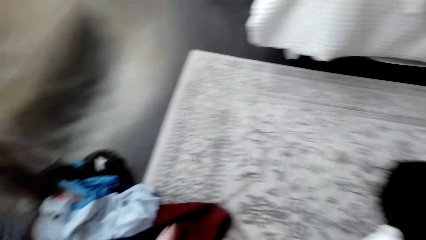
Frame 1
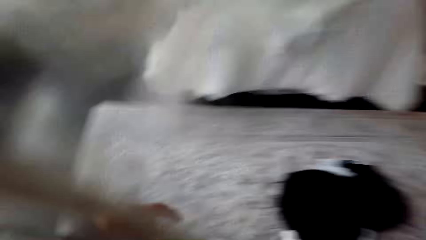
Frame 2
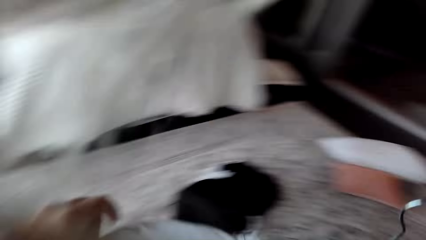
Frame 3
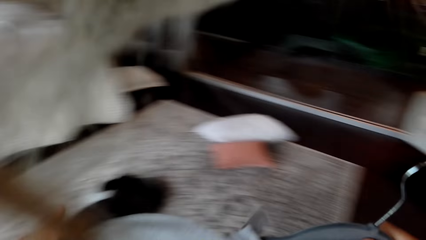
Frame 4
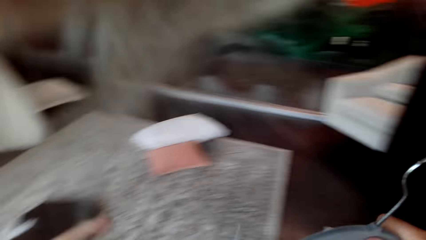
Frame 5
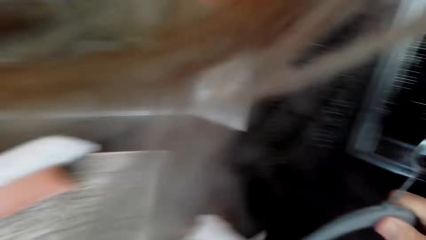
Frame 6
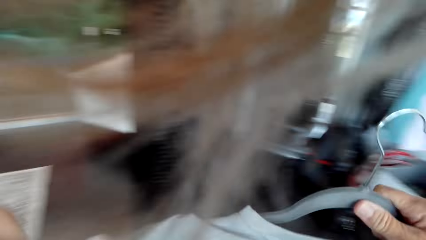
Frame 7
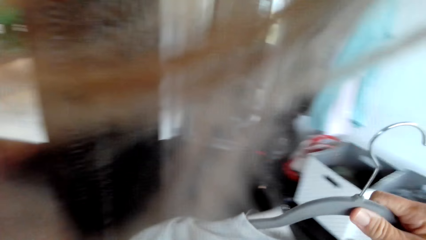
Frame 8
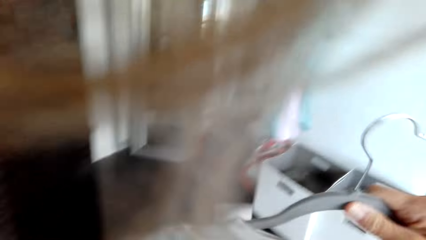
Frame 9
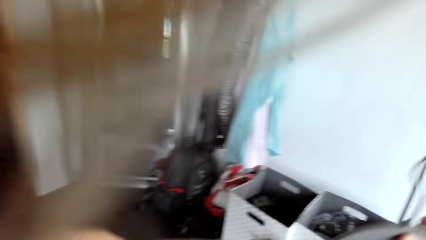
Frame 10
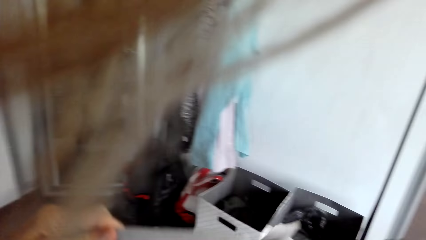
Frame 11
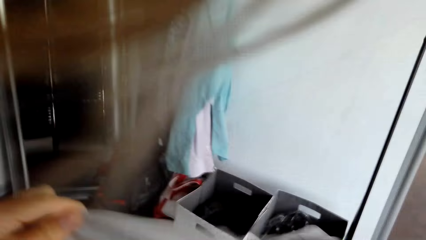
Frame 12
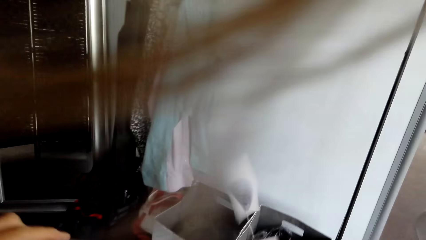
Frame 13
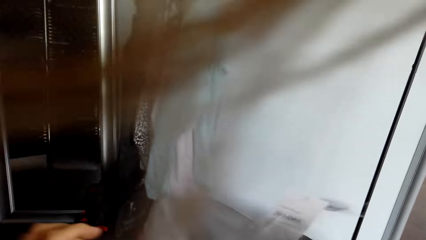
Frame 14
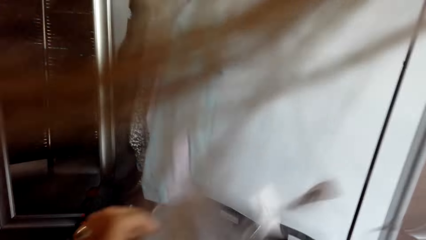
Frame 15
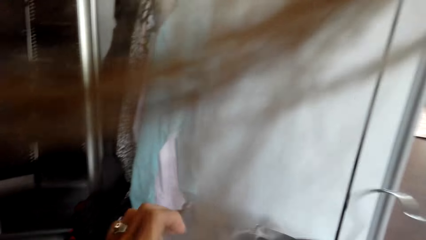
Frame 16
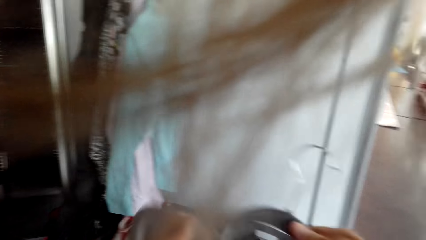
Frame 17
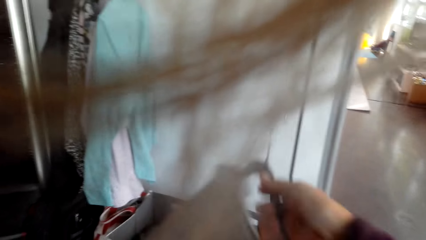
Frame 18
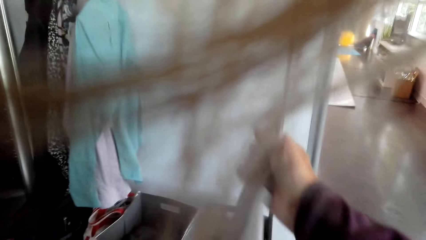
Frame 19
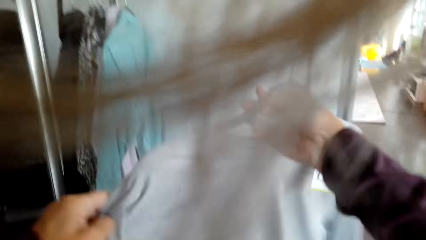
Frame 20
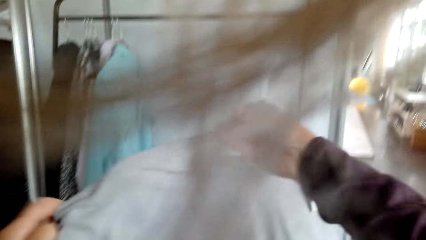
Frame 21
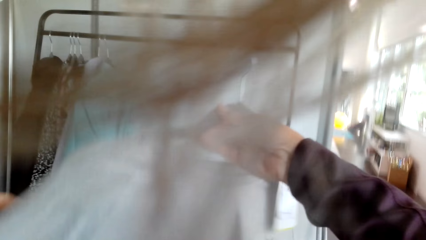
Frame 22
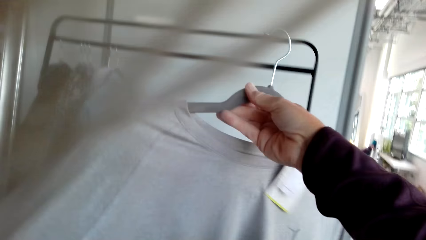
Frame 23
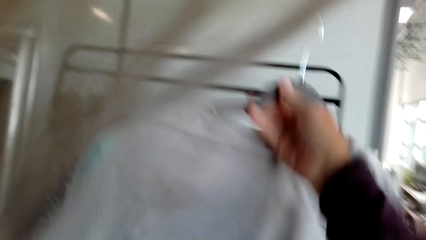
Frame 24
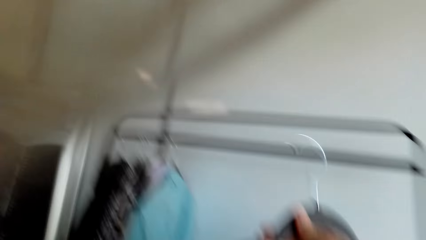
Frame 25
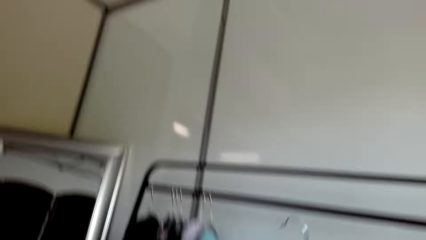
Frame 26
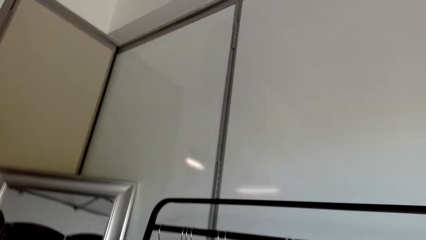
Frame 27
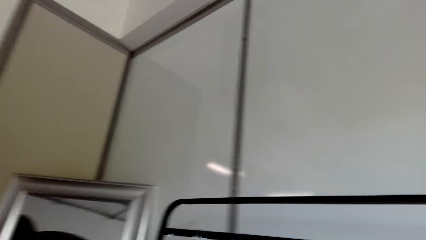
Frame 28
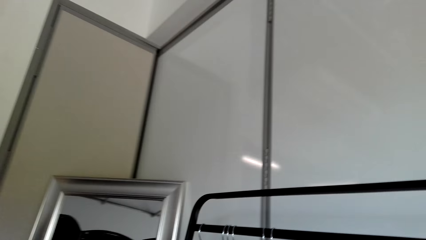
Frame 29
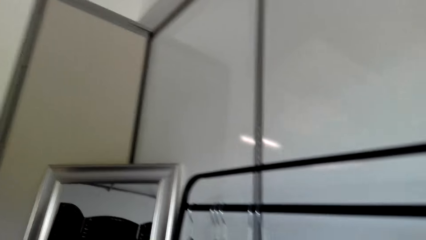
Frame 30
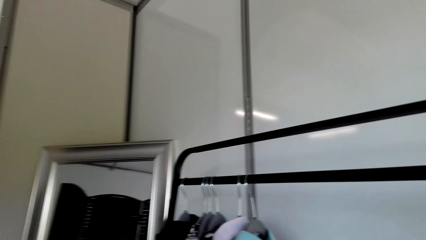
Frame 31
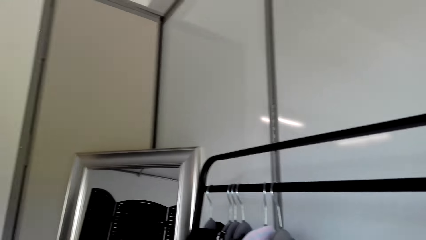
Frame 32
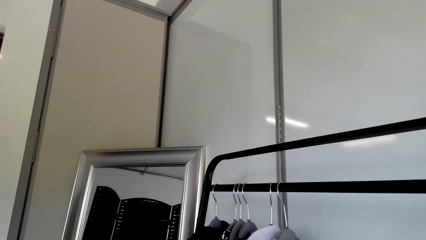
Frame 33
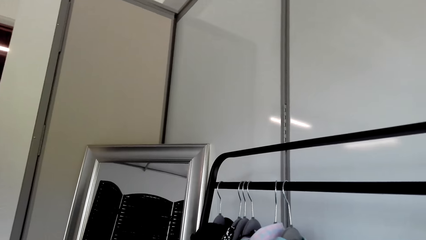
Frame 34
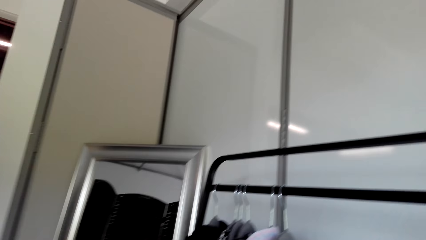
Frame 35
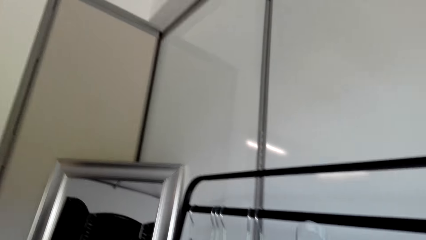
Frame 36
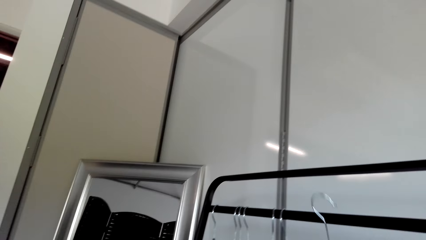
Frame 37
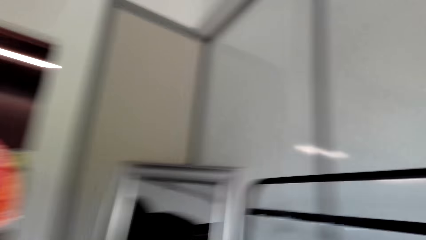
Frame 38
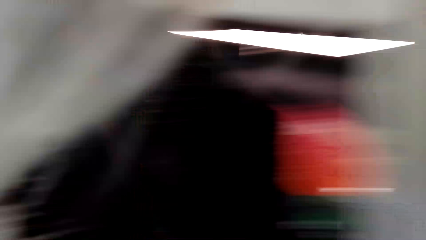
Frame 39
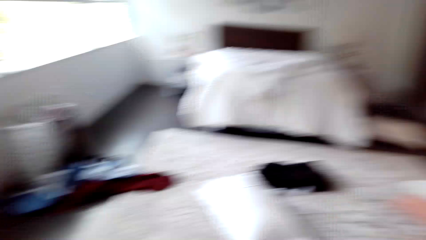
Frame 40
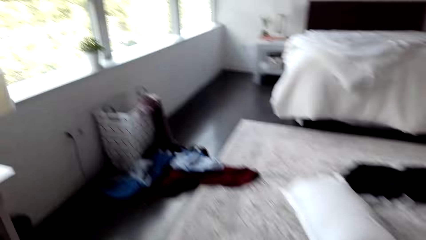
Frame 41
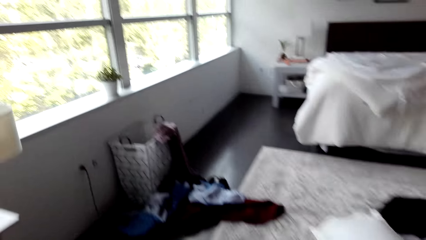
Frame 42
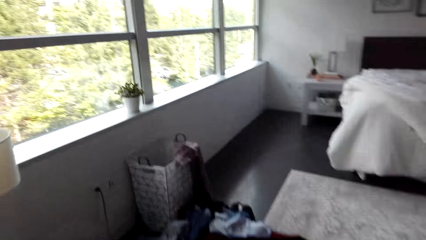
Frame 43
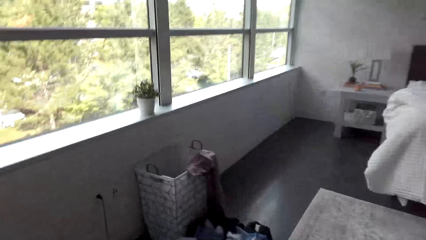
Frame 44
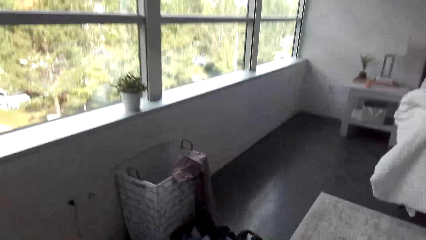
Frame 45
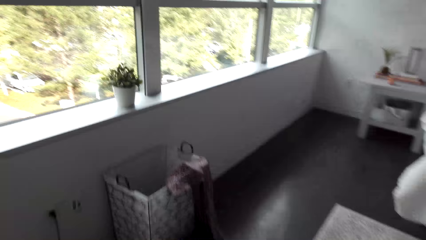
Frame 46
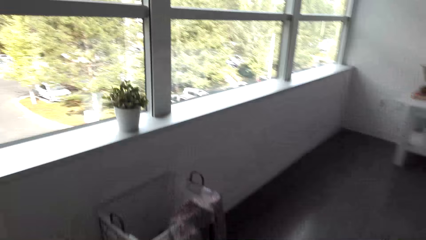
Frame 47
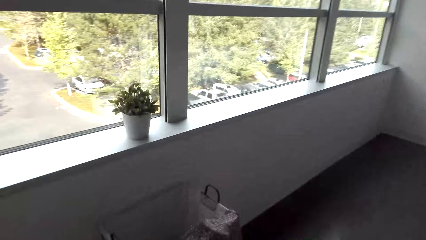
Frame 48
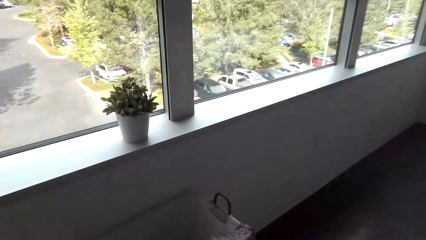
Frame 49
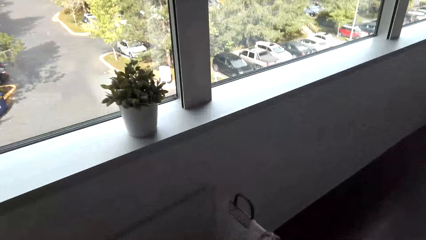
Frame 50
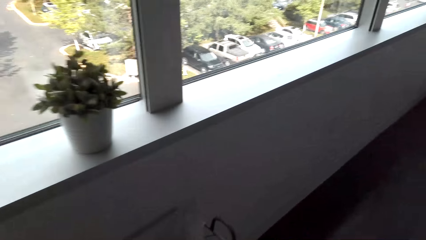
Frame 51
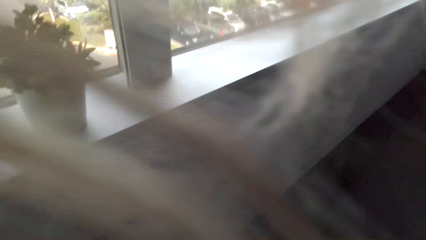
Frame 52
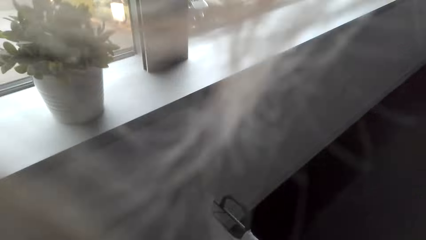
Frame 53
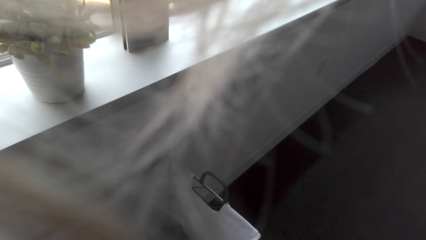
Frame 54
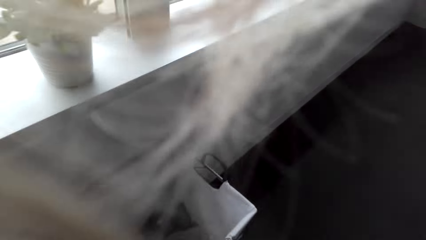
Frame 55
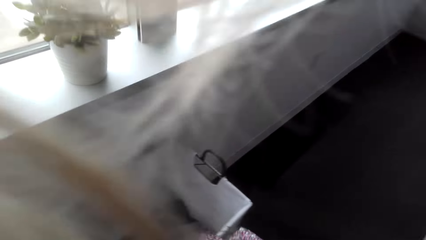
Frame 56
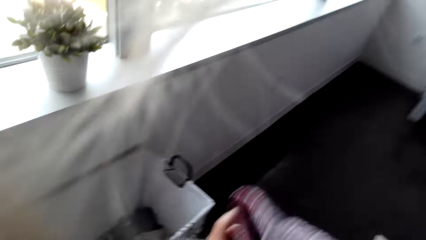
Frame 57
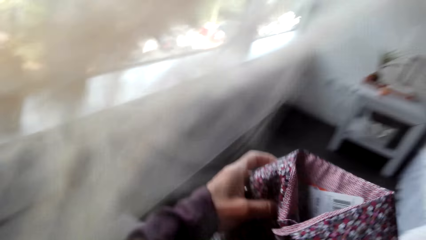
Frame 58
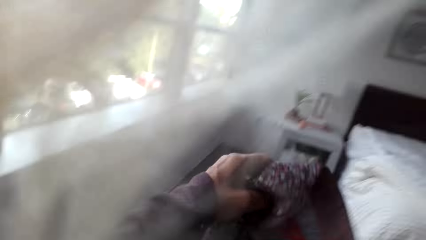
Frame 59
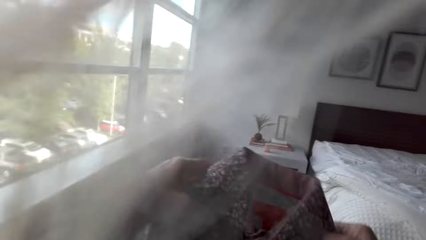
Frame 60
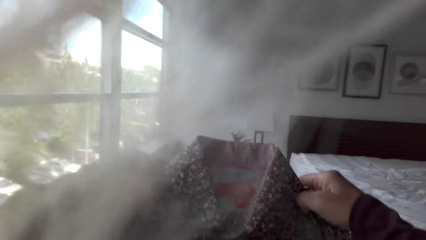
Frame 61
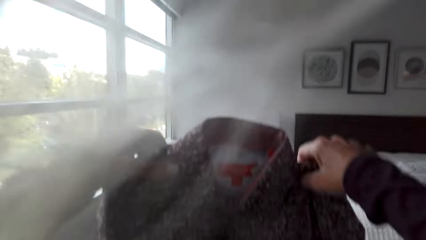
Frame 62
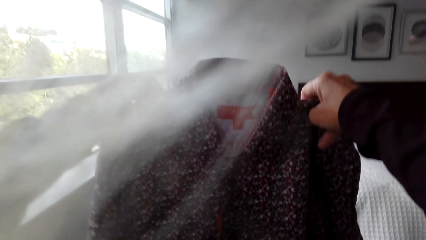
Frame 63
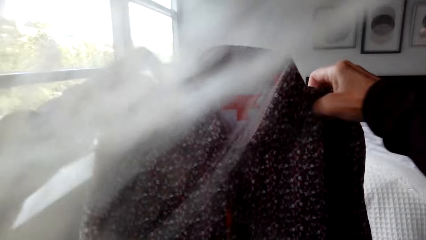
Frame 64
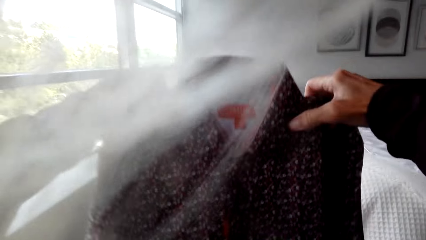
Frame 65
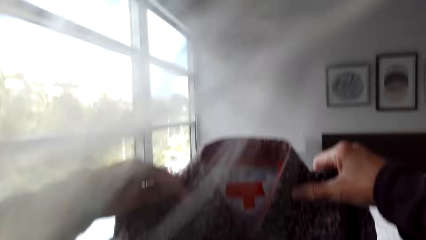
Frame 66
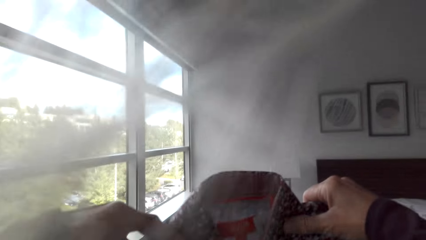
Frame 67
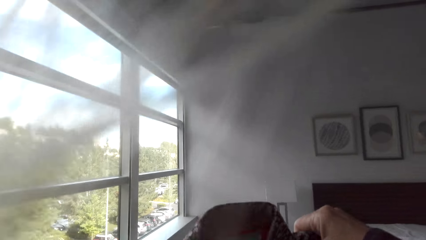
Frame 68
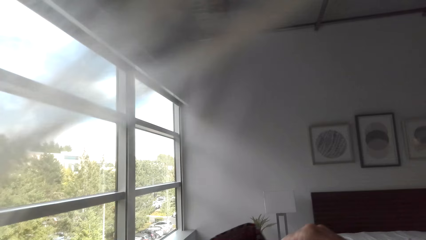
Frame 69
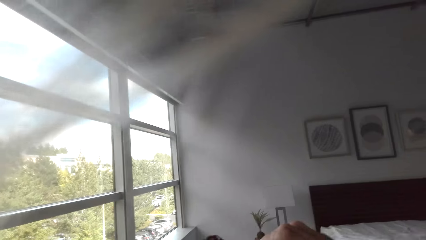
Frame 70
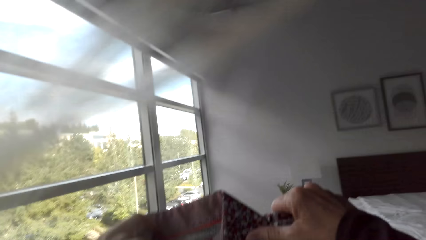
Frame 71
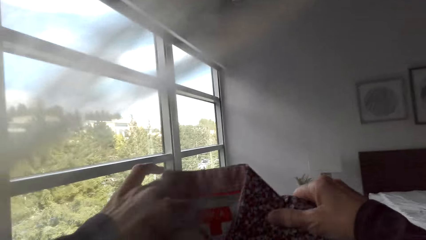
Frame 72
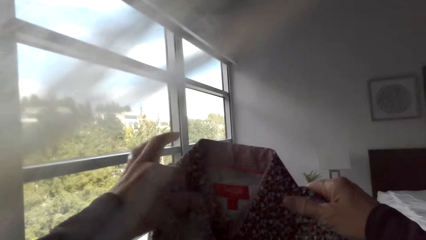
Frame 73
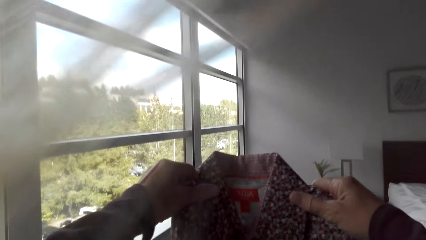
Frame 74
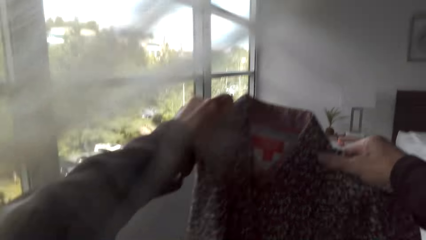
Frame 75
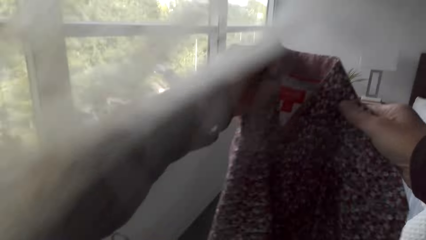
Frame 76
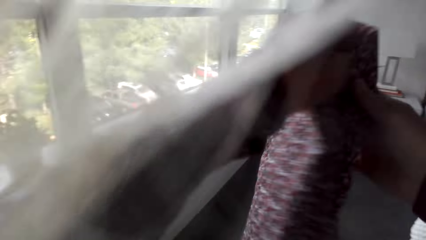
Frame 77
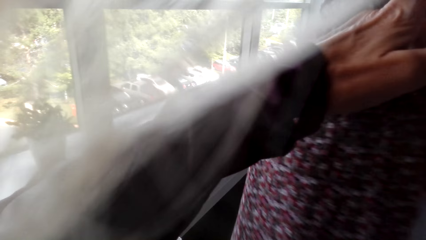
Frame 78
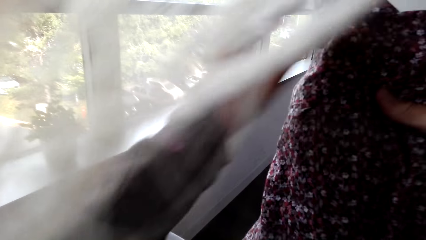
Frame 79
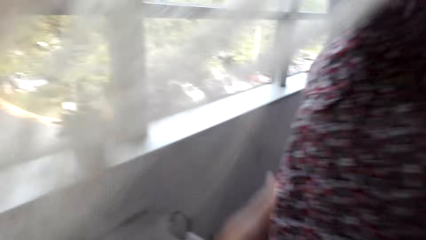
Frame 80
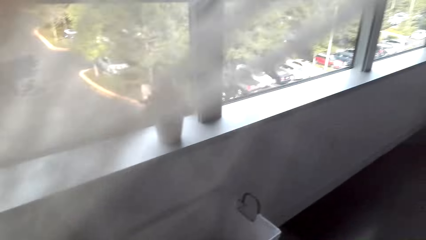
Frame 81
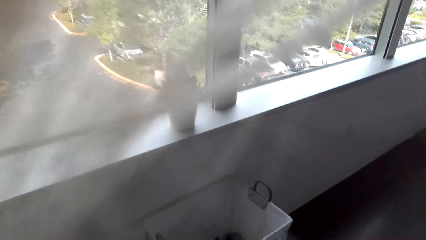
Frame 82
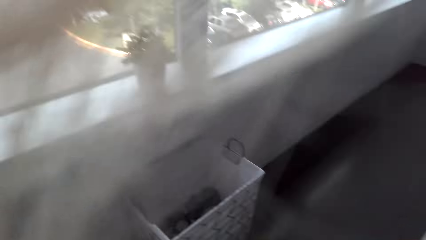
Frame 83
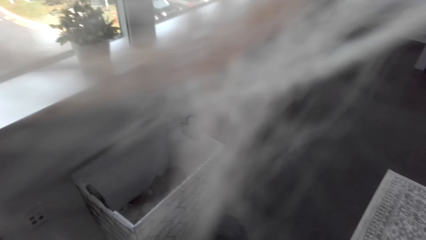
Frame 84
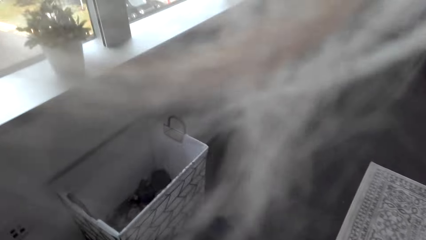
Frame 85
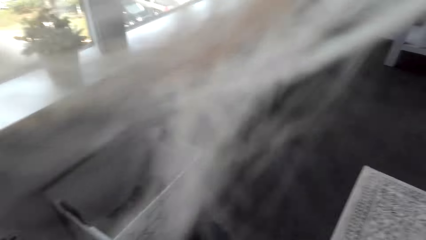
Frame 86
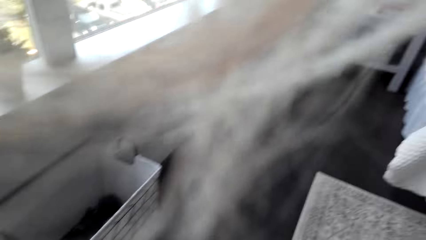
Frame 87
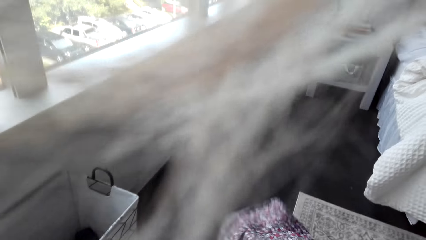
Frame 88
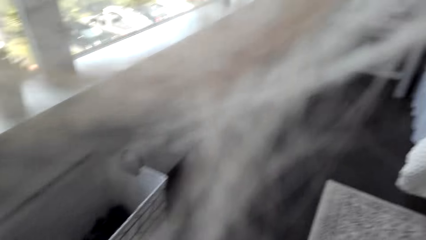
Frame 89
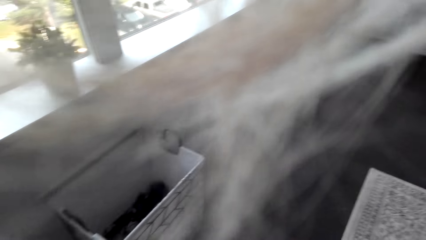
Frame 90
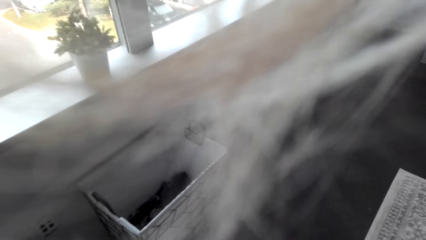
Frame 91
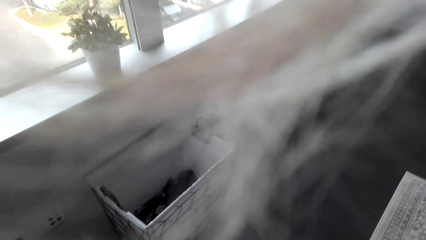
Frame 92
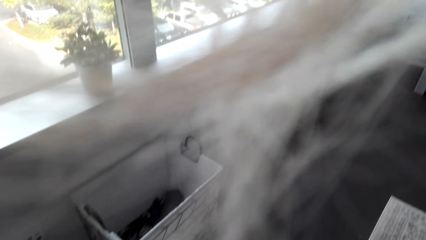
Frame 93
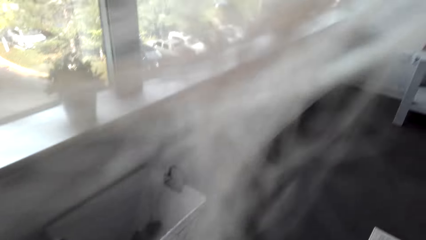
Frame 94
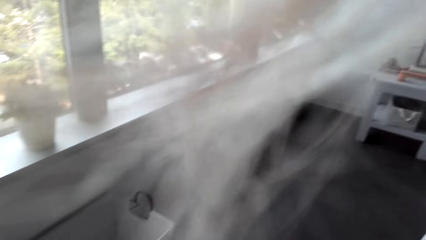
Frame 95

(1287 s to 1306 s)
The camera wearer picks cloth from the floor. She holds a hanger. She stares at the shirt on the hanger. She arranges the clothes on the wardrobe. She hangs the cloth on the stand. She walks around the house. She bends beside the basket. She holds a shirt on her left hand. She stares at the shirt. She folds the shirt.
